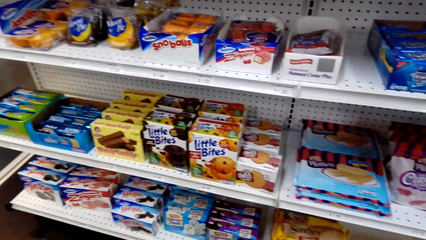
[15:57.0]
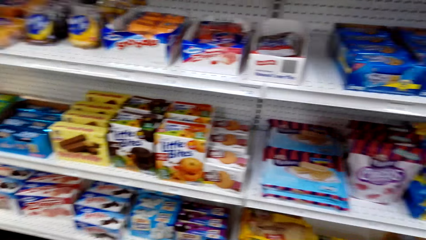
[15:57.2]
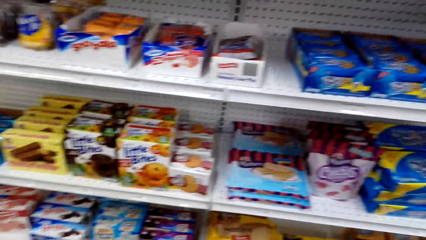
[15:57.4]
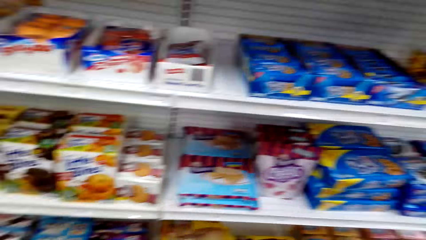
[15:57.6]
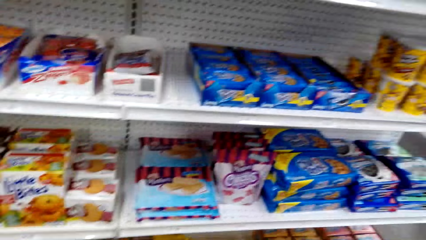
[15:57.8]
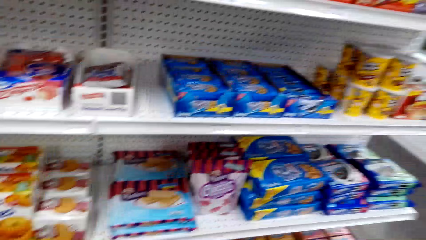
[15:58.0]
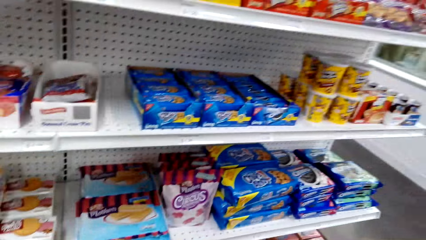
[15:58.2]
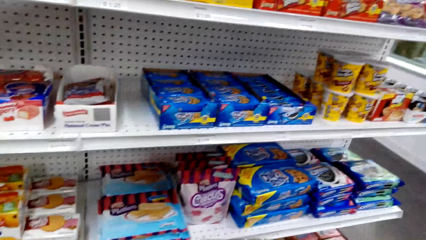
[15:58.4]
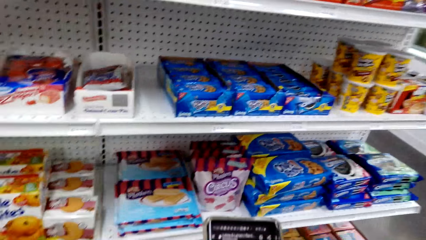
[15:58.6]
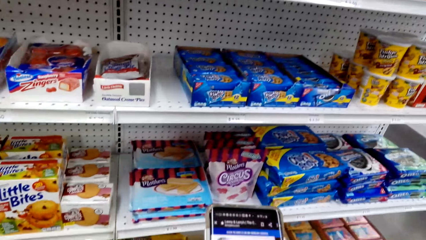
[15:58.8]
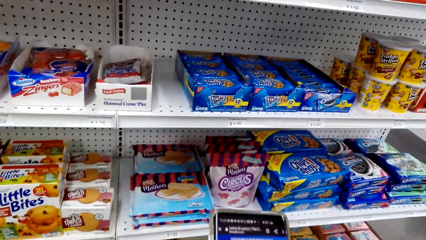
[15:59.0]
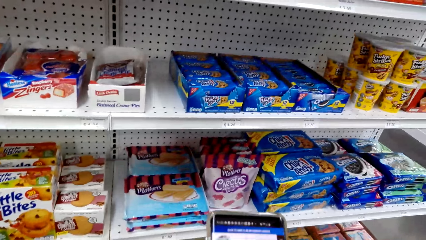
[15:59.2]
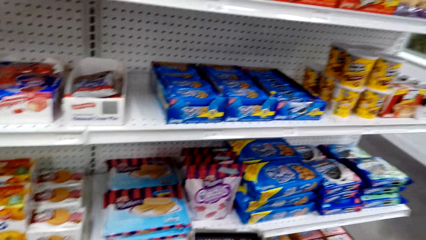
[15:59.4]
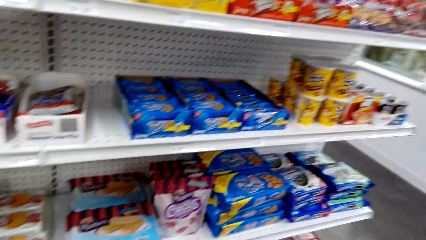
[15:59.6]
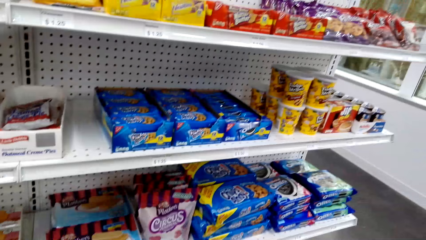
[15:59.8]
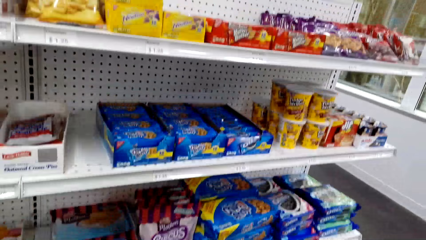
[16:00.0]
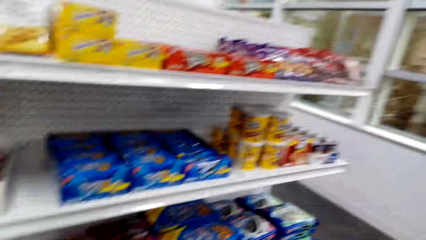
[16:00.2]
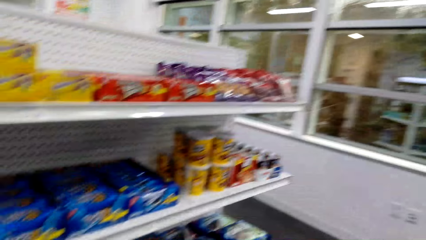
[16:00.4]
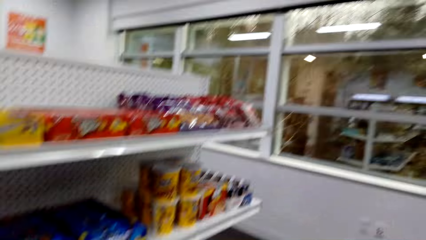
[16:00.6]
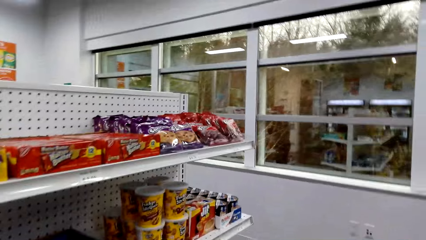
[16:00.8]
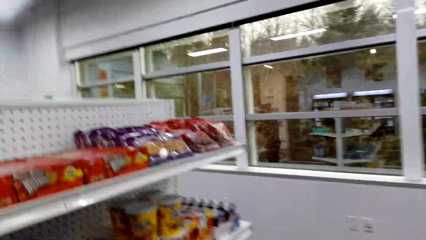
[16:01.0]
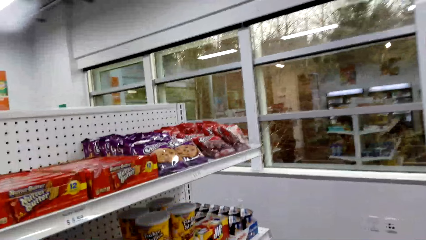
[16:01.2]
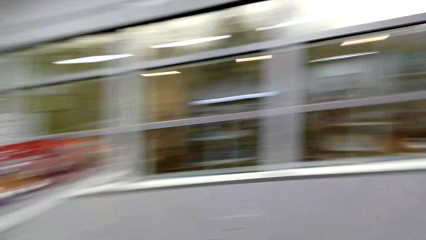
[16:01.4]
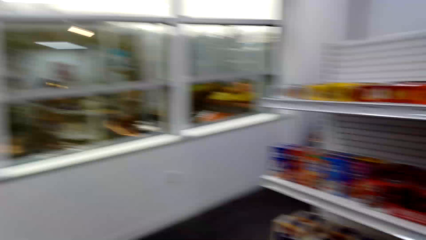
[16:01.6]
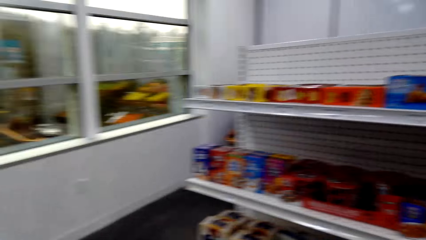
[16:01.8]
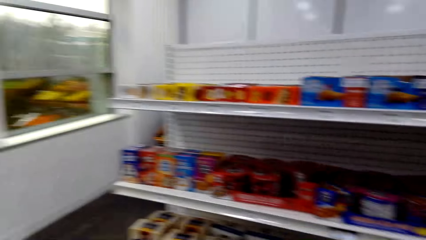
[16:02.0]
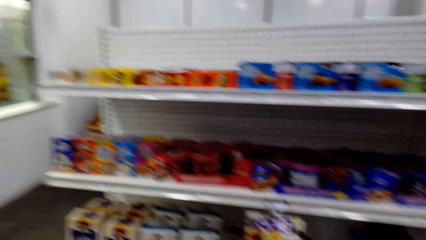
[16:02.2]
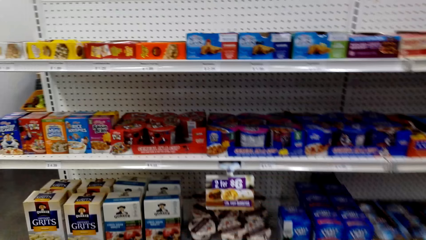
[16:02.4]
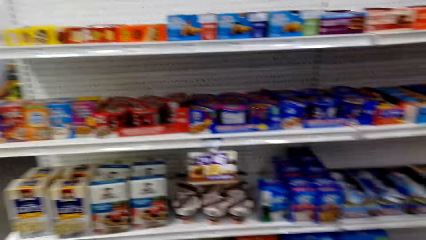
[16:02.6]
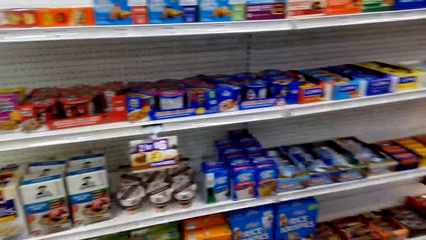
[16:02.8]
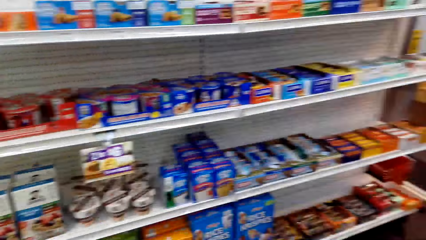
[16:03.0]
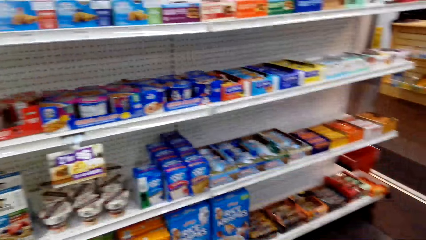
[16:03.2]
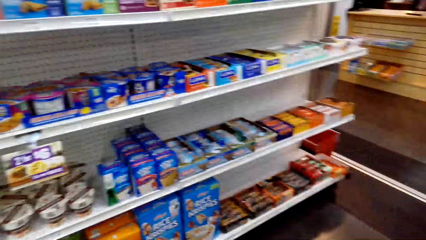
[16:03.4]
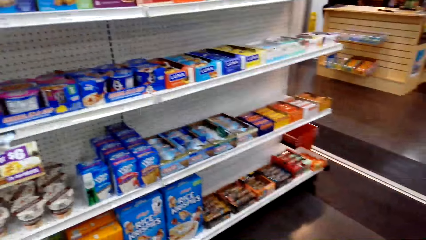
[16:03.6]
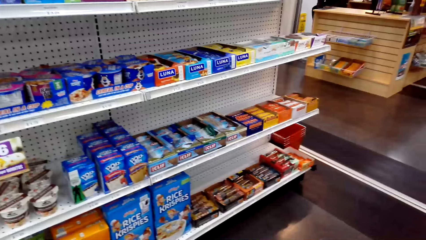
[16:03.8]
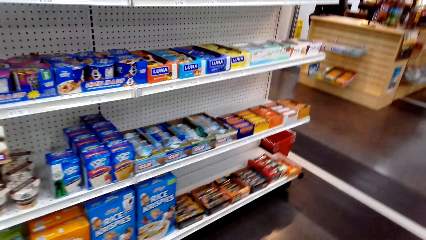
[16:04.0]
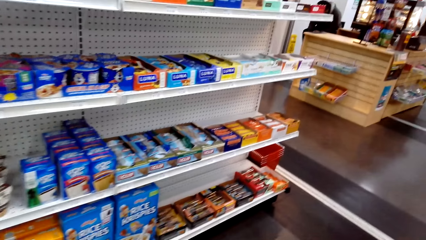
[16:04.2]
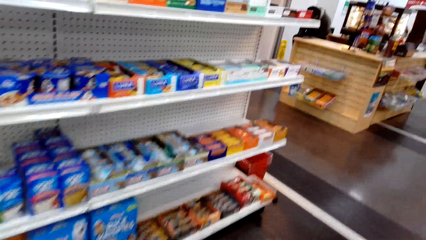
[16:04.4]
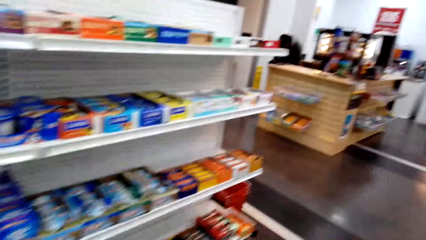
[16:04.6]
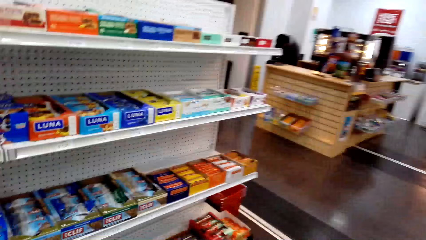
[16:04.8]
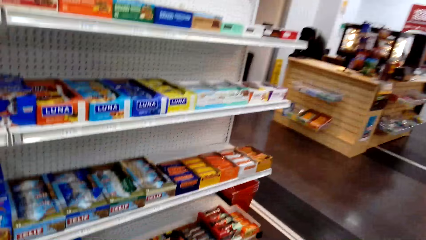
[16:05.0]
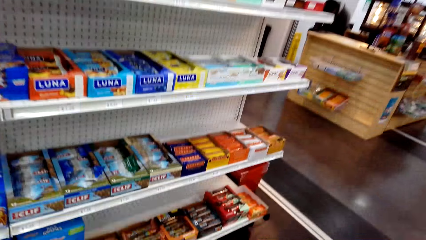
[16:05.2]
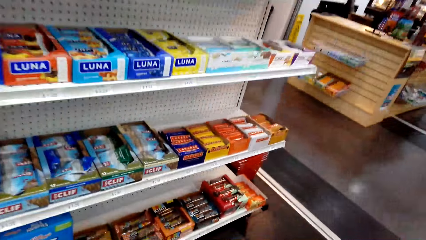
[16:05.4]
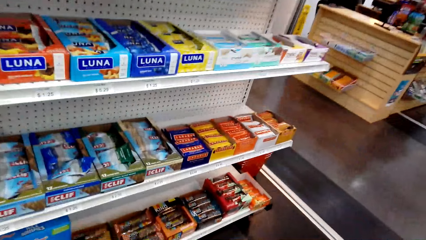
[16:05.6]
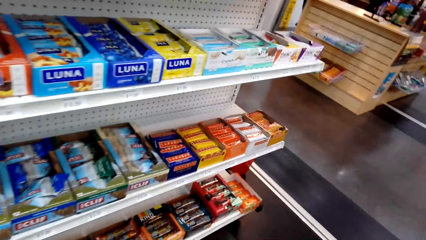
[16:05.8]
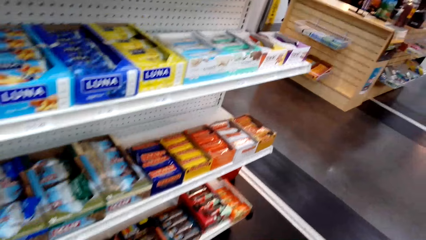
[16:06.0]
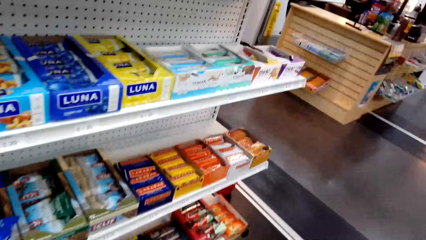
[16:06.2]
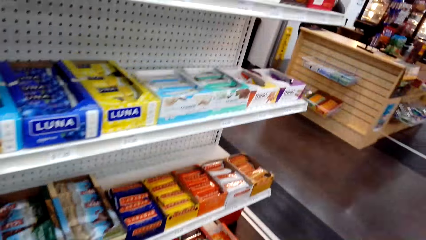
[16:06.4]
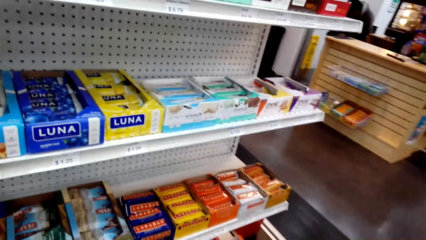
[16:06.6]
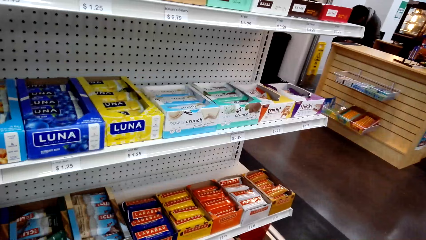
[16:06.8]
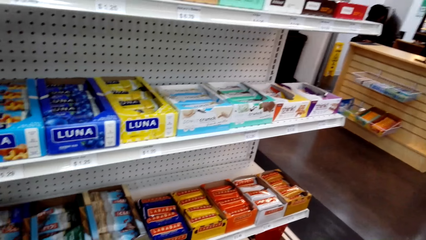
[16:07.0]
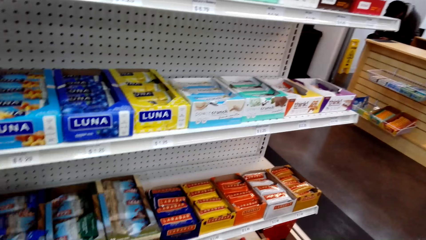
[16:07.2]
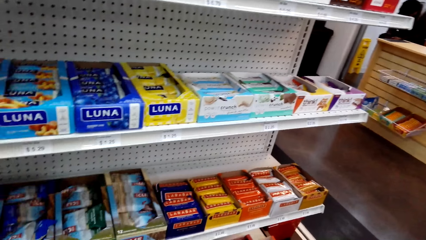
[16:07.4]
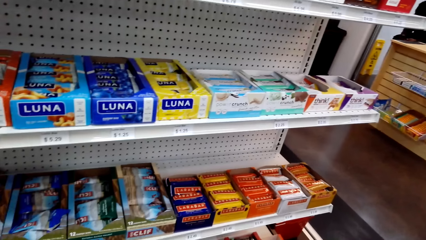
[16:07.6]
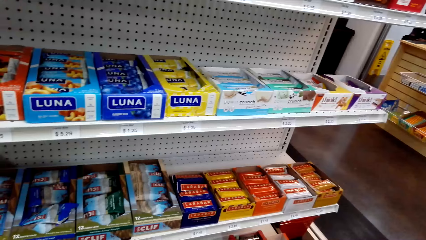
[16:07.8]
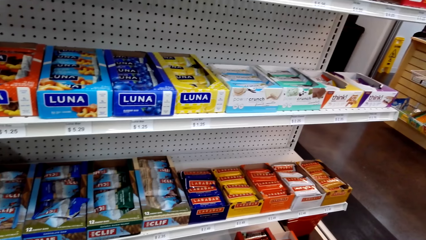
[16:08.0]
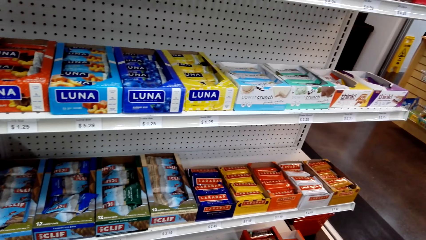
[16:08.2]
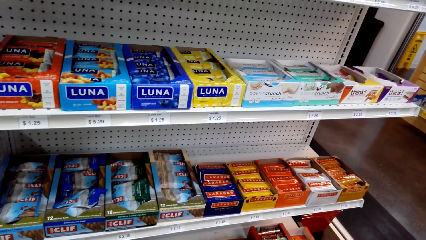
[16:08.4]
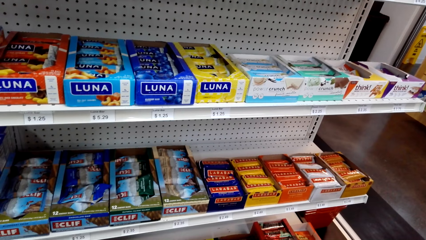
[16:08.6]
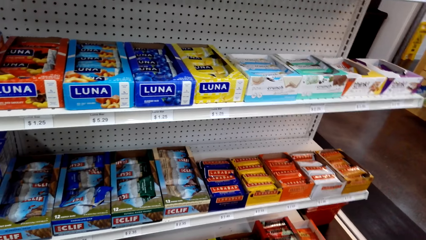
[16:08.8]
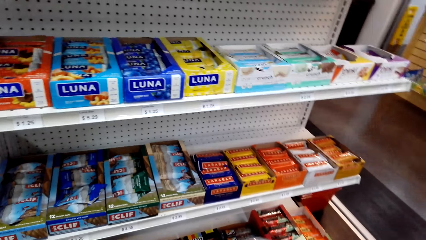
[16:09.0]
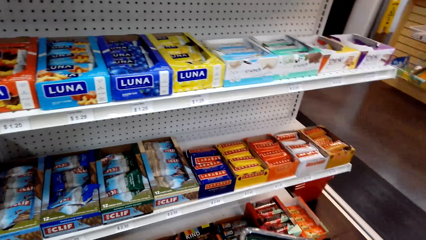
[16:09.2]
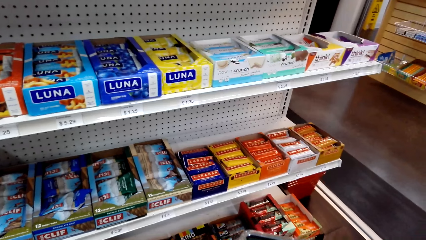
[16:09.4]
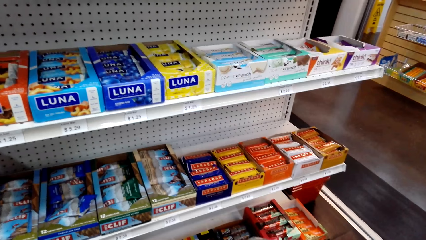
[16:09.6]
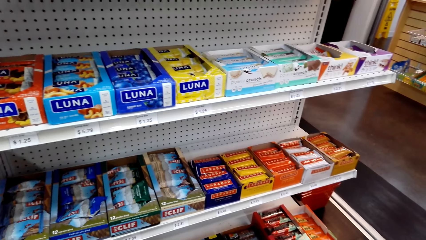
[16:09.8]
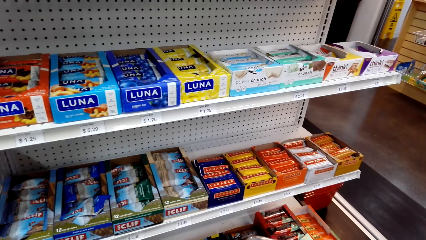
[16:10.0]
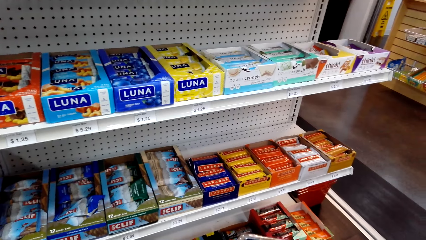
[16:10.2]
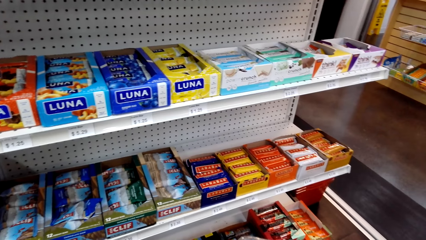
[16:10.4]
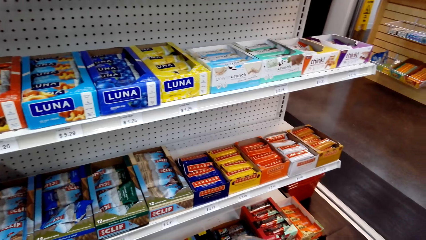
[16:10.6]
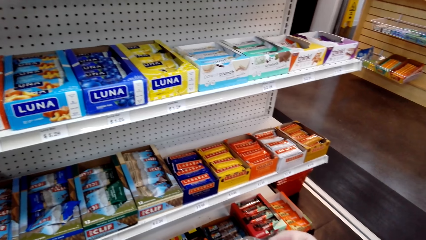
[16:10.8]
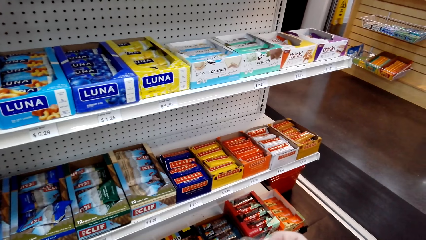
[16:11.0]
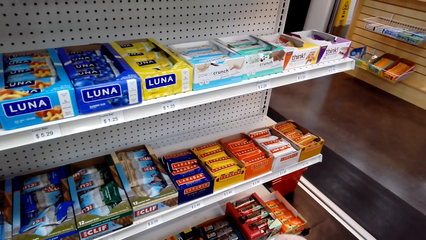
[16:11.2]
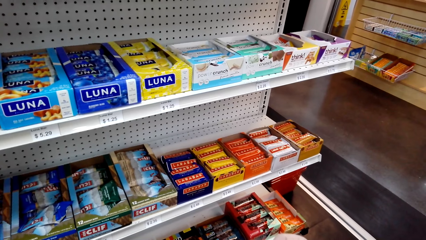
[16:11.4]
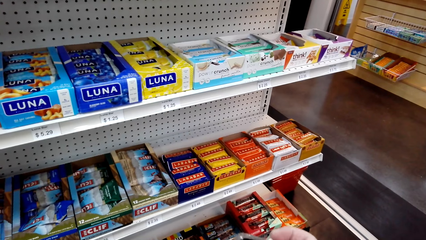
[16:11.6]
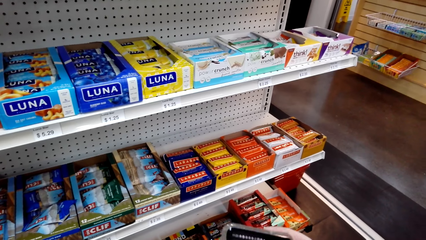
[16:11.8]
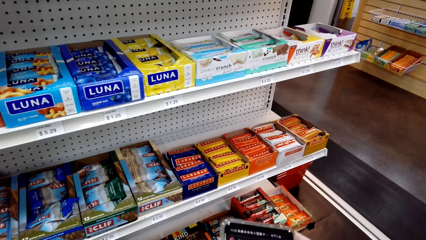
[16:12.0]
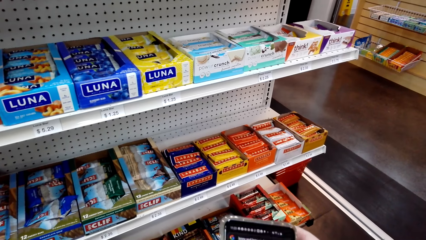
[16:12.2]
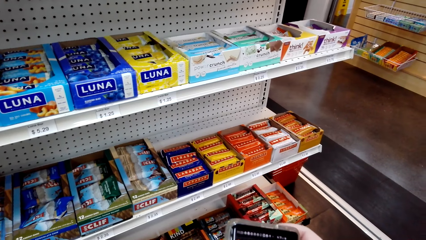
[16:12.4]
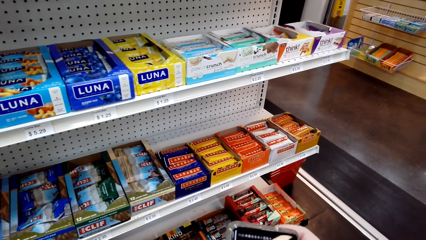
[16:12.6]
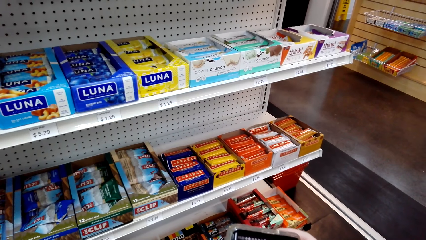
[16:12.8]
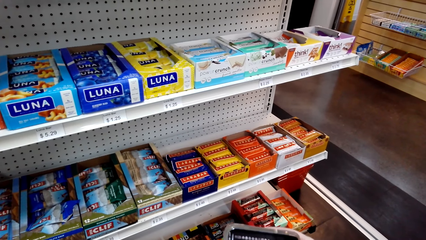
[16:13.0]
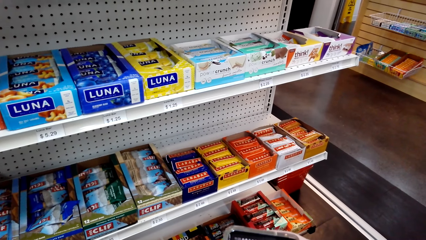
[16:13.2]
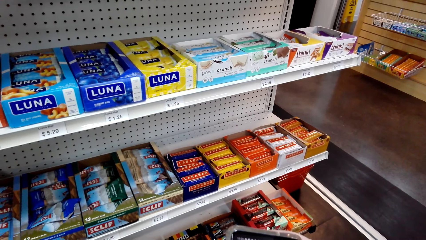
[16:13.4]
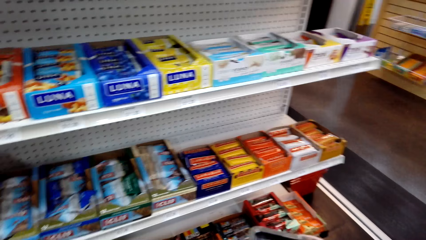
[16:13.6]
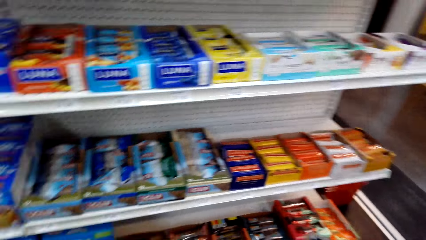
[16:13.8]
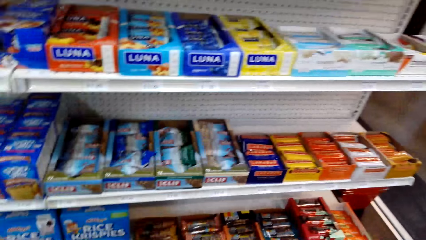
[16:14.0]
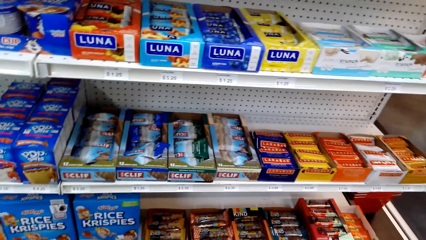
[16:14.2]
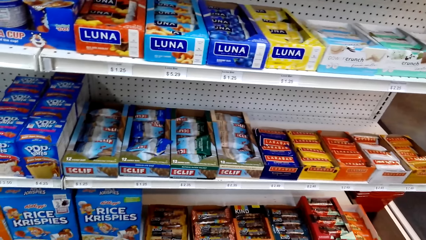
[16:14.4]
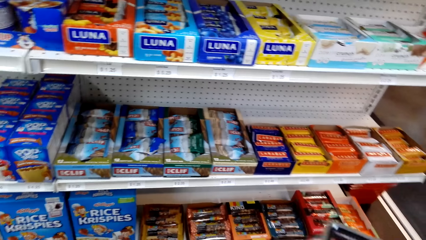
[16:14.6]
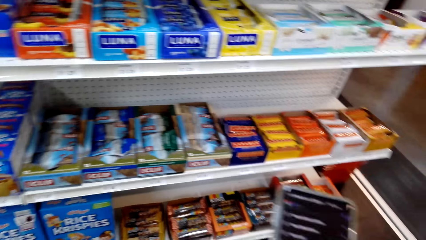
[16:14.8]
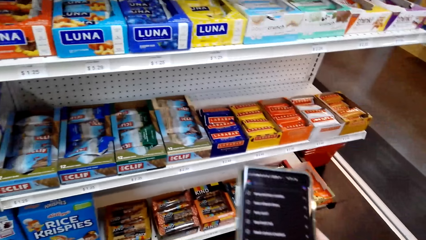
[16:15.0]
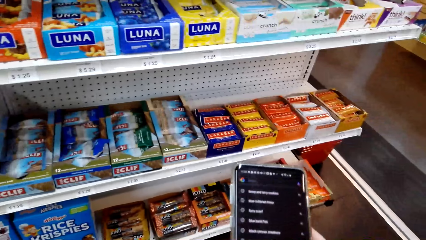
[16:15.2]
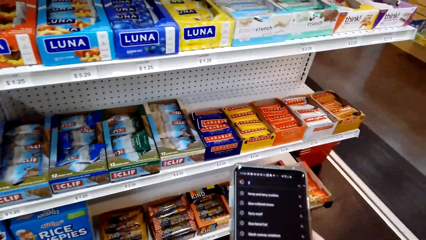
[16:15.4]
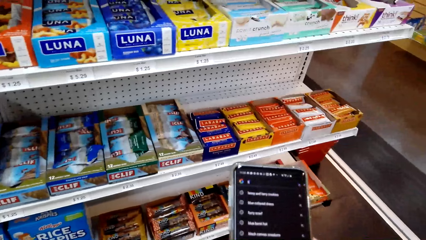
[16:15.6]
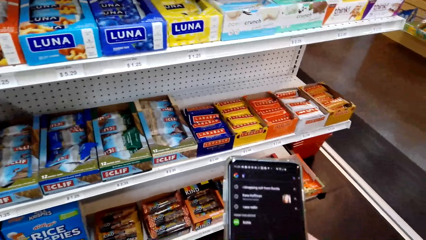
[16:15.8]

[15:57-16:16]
The camera wearer operates the phone. They look at the shelves. They operate the phone. They look at the shelves.
